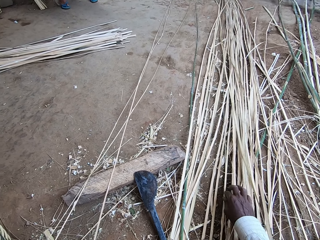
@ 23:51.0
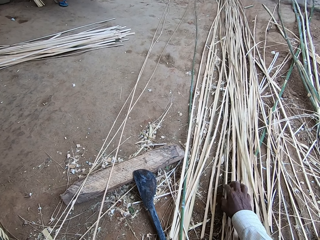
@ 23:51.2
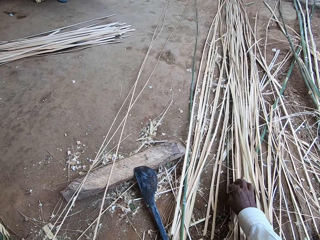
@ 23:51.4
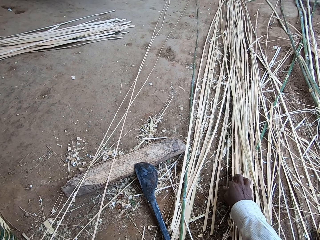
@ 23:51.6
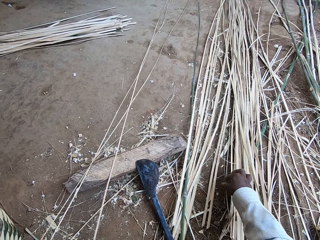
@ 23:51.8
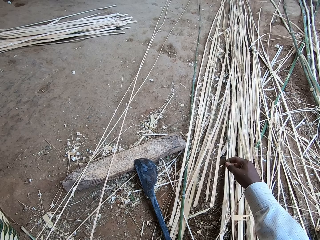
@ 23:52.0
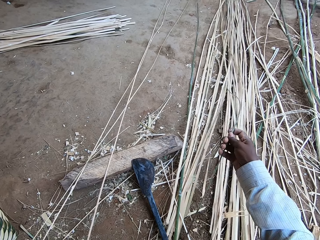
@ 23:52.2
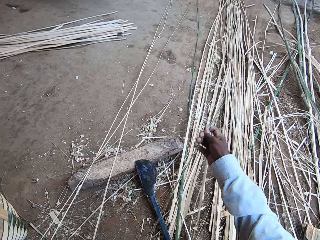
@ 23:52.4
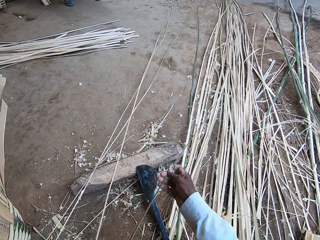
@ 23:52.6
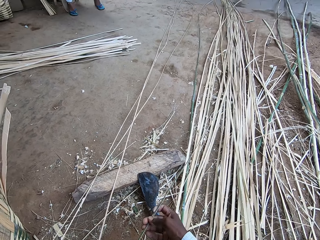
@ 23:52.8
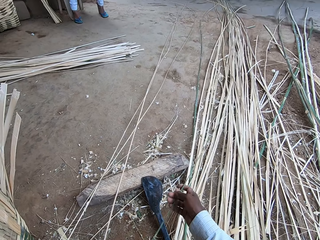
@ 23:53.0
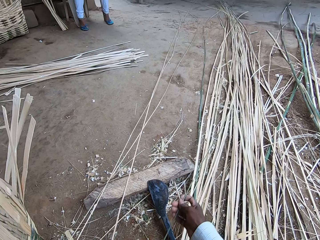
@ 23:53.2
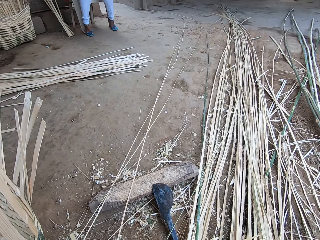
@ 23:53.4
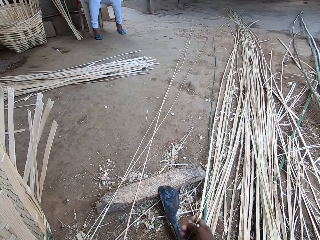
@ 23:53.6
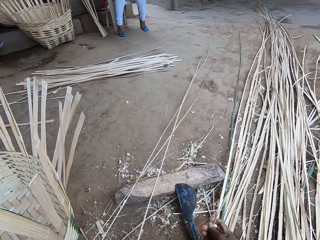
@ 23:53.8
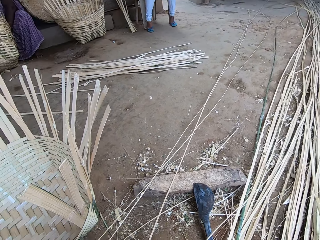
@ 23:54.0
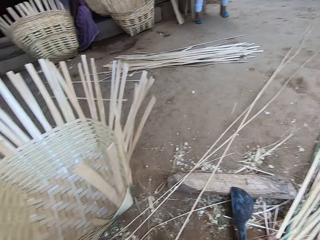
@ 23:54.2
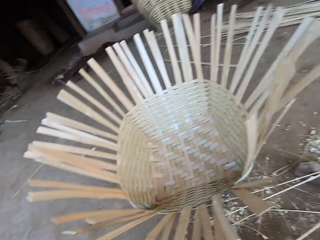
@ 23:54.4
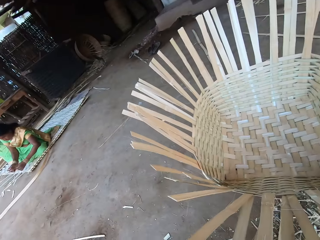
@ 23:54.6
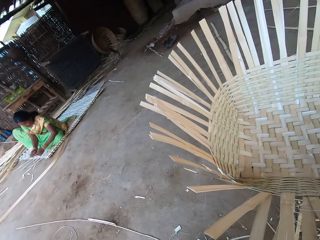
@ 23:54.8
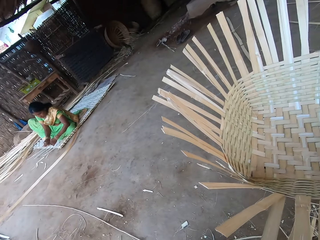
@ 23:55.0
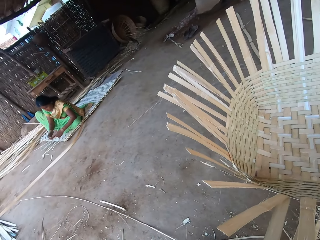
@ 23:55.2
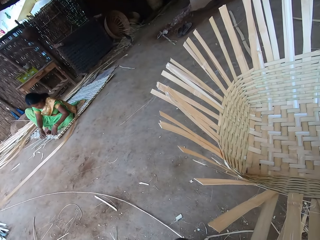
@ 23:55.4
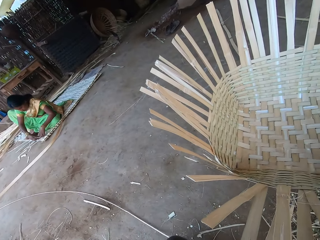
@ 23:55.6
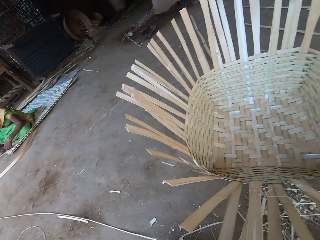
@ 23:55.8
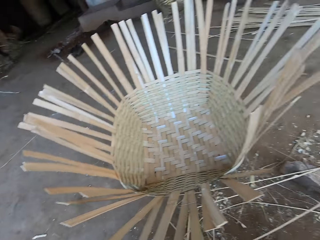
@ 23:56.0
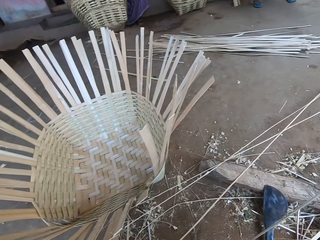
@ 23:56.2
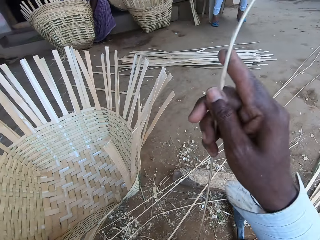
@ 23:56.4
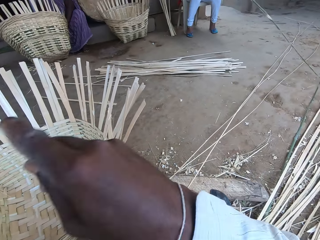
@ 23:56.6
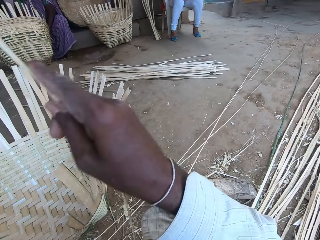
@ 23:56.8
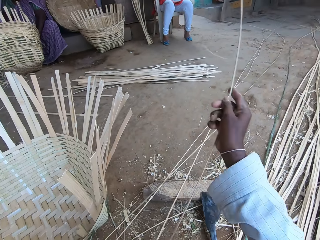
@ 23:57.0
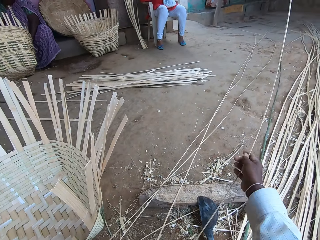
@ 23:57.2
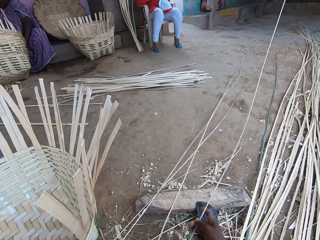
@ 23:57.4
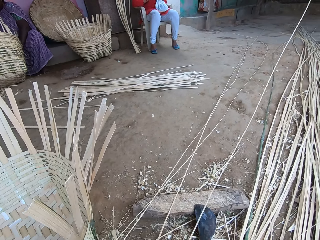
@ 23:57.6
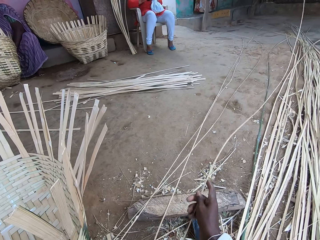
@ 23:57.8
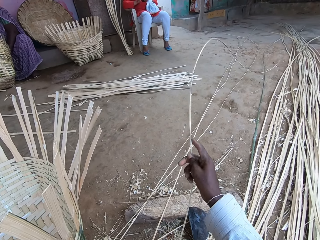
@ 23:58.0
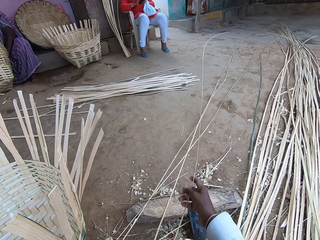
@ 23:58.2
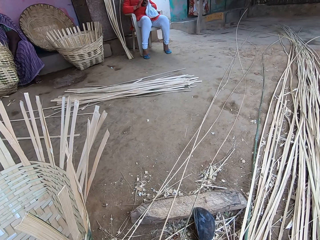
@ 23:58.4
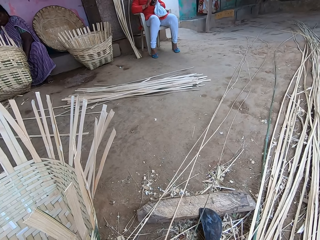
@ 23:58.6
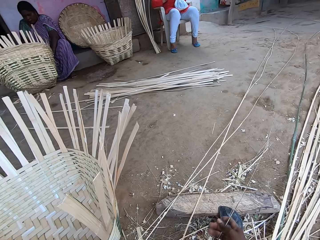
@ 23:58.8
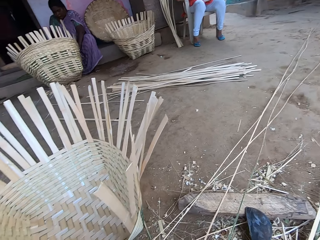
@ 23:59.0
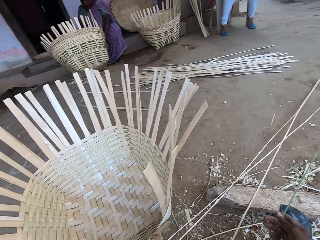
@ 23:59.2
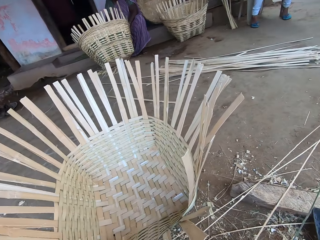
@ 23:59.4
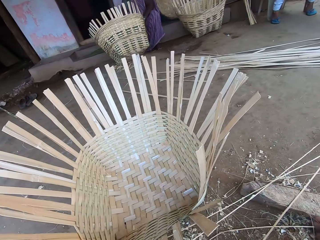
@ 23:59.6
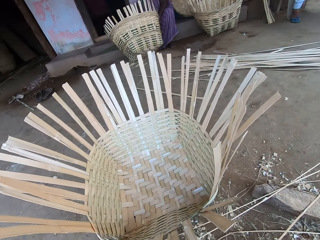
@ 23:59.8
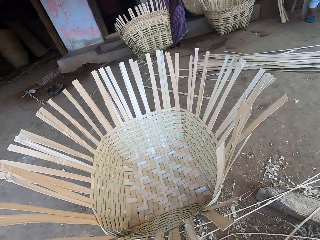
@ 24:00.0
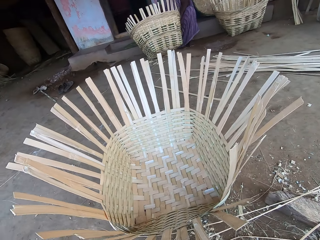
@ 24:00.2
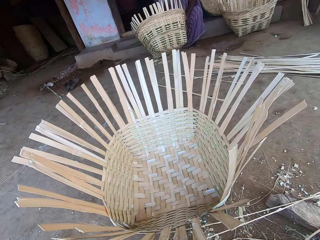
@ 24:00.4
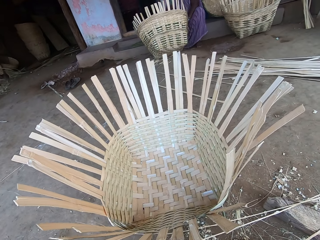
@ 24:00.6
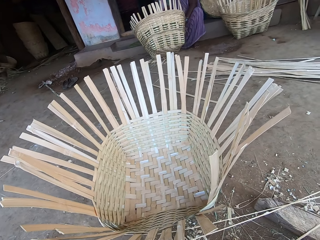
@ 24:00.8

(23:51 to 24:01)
The camera wearer picks a bamboo stick from the pile of bamboo sticks with his right hand. He draws the bamboo stick on the ground with his right hand. A woman weaves the mat on the ground with a bamboo stick in her hands. Another woman weaves a basket on the ground with her hands.

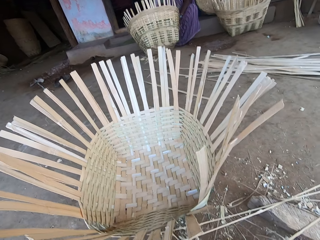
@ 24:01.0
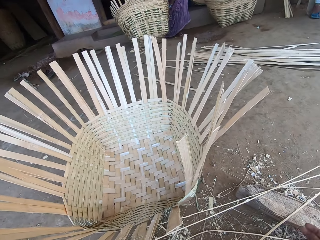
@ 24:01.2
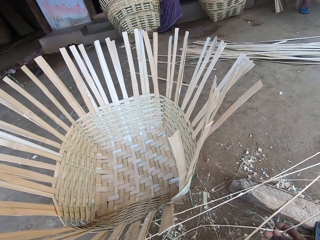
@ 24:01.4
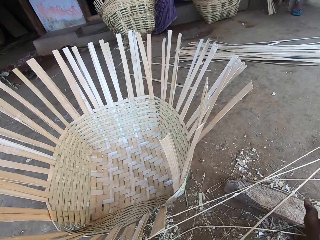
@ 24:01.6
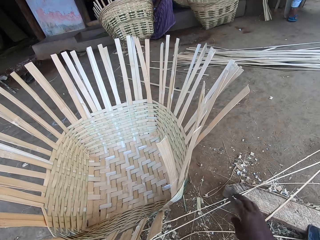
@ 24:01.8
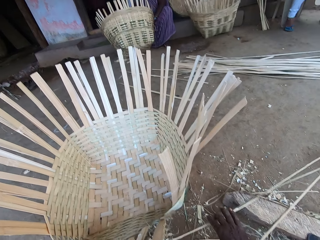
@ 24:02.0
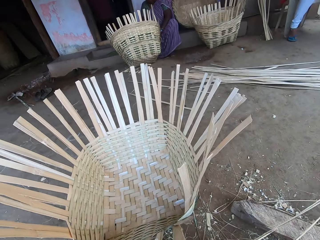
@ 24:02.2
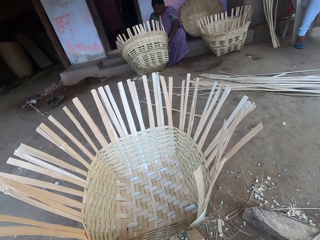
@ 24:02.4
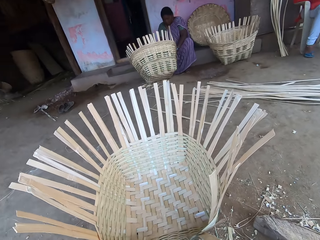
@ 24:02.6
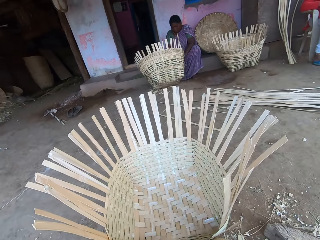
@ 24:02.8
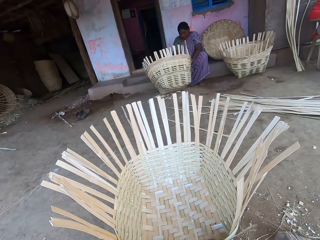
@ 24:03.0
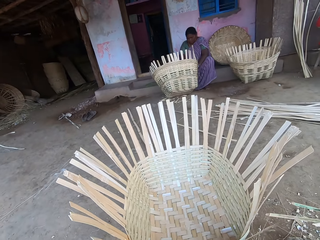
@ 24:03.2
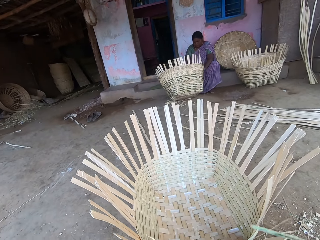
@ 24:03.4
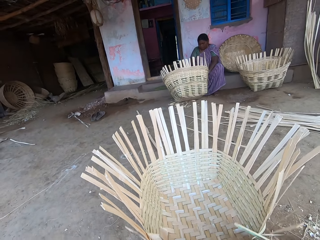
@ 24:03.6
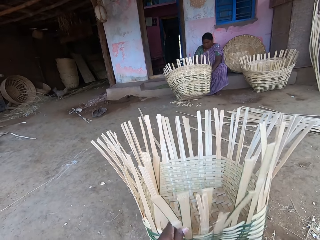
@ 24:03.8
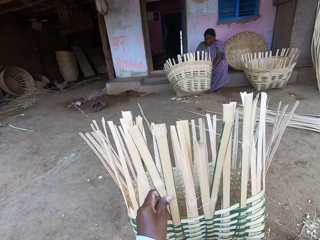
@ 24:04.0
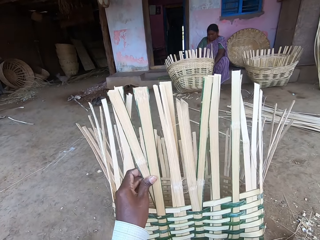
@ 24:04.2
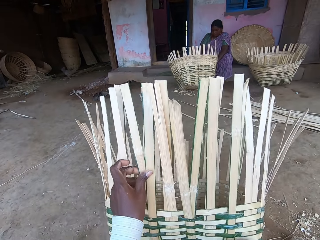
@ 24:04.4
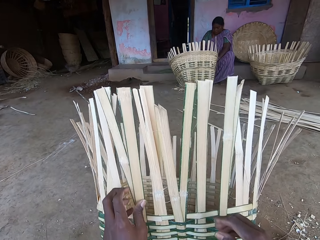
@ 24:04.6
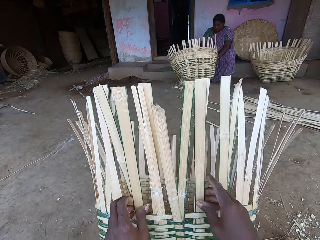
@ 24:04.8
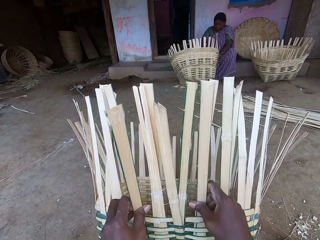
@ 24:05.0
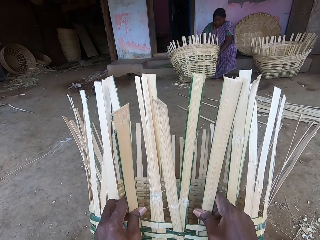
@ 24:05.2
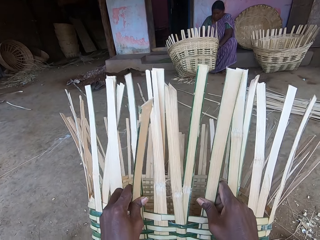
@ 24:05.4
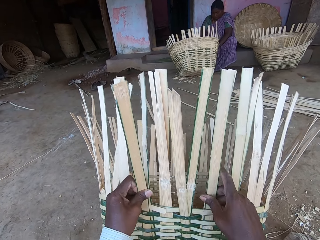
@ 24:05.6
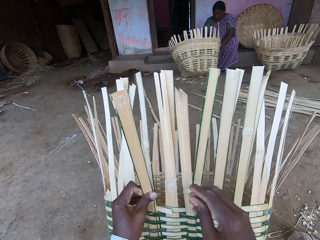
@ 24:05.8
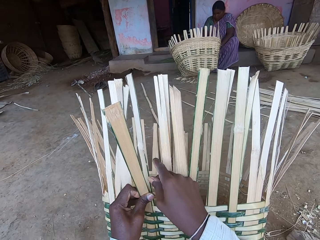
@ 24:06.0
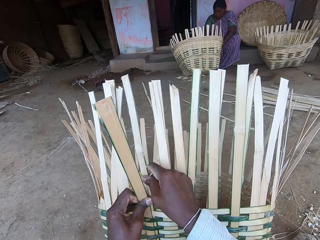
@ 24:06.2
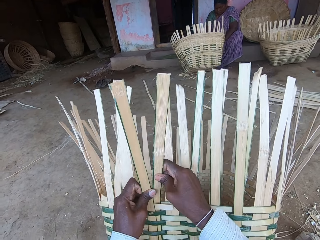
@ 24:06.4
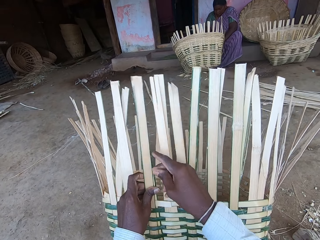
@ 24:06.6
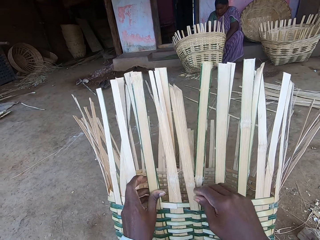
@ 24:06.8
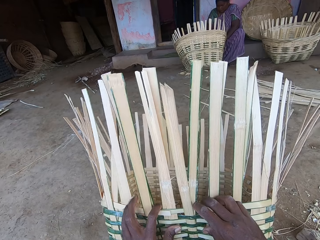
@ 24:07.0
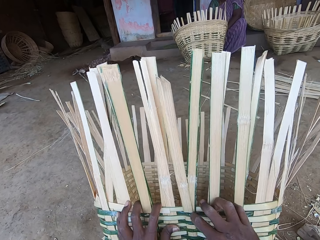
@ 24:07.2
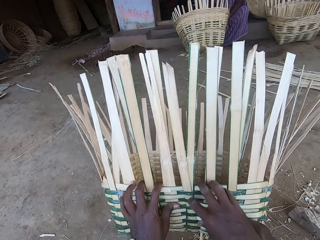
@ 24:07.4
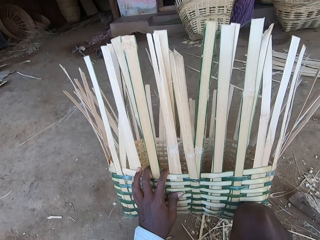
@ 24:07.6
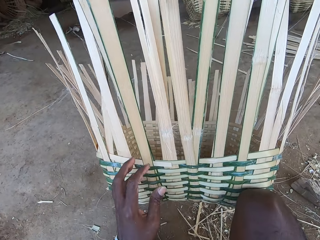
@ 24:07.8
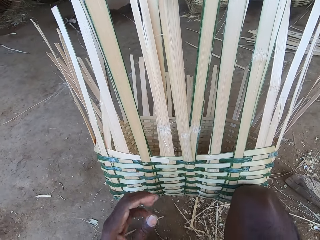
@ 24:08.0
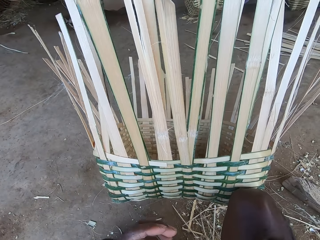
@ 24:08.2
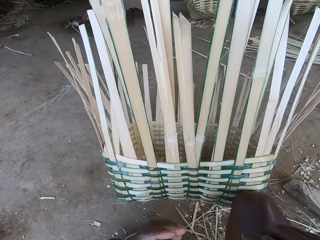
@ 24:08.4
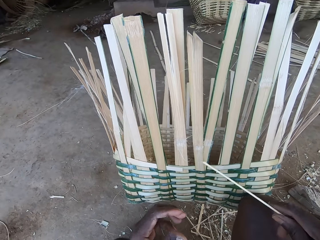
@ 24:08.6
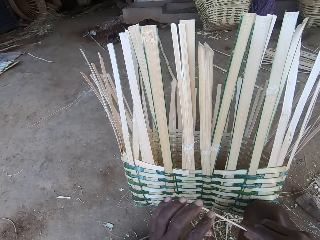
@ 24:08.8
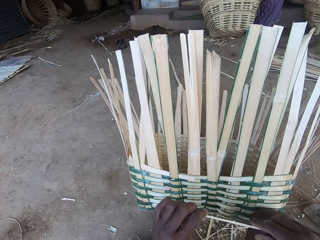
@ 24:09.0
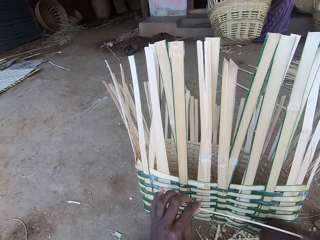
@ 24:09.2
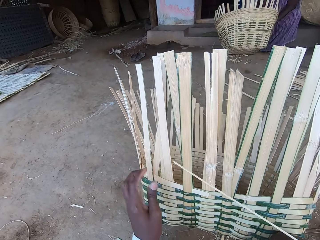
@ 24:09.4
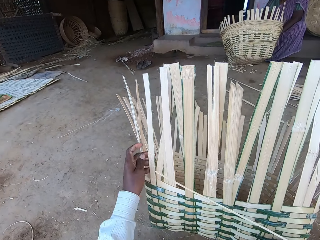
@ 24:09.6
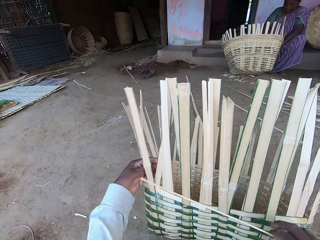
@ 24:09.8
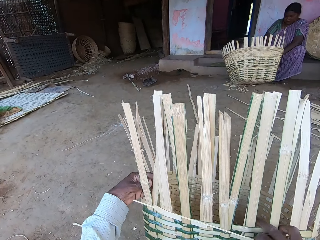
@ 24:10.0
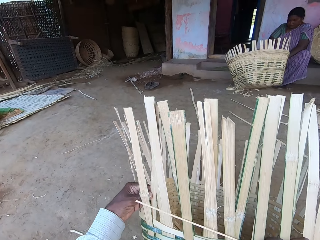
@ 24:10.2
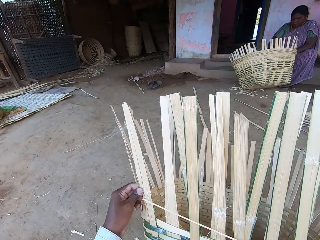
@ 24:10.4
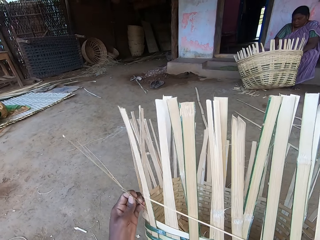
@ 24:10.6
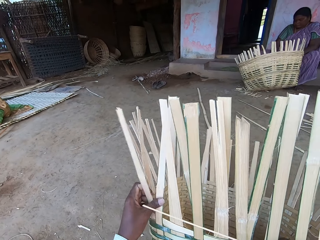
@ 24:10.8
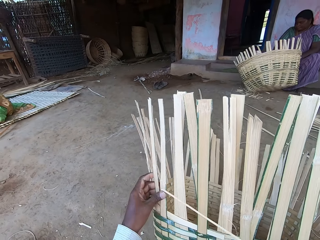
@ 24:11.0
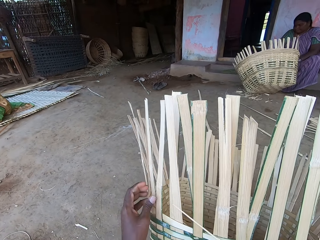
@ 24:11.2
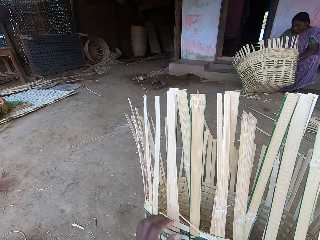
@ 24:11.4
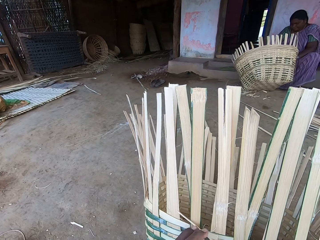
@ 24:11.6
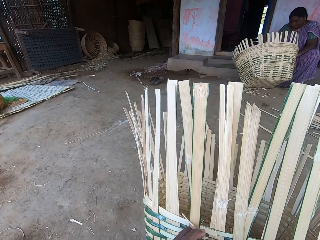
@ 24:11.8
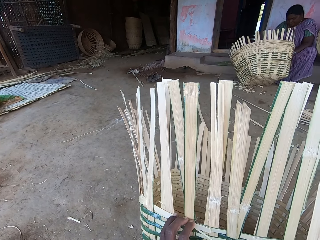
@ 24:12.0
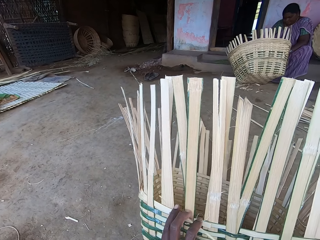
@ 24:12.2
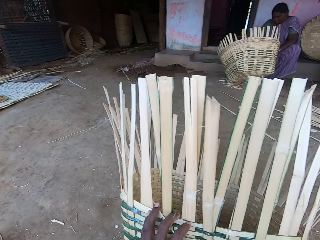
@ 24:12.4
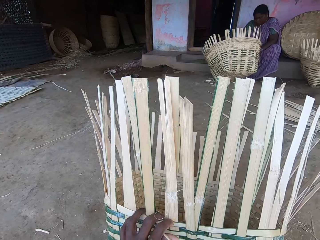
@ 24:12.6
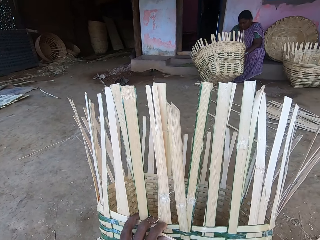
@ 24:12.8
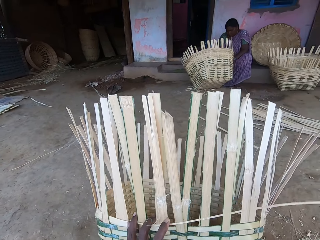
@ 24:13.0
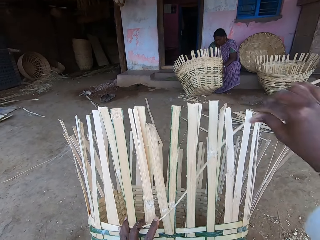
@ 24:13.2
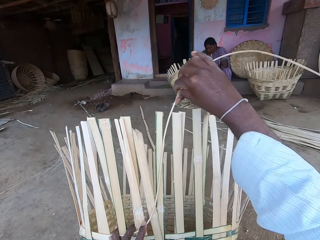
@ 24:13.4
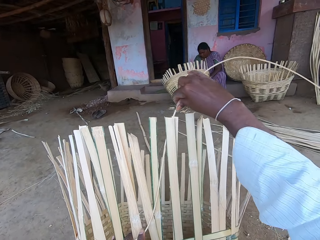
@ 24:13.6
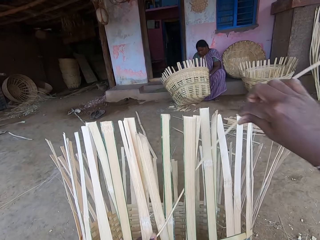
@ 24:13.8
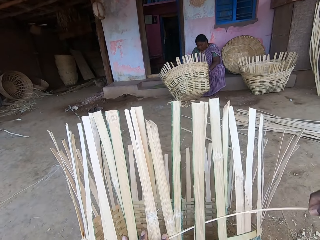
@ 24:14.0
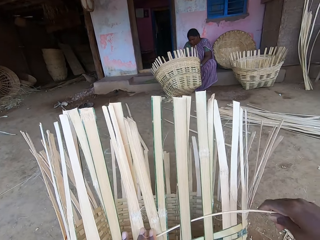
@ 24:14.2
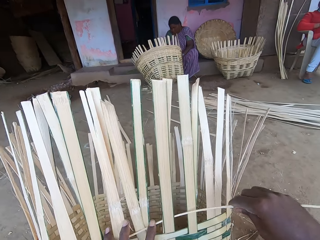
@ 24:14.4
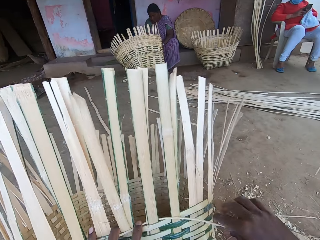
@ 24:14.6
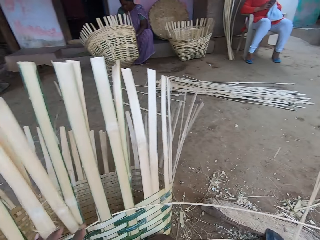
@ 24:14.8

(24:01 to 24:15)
The camera wearer picks the bamboo sticks from the wooden plank with his right hand. He lifts a basket from the ground with his left hand. He adjusts the bamboo sticks on the basket with both hands. He weaves the basket. He presses the basket with both hands. He stretches the bamboo stick in his right hand with his left hand. He adjusts the bamboo sticks on the basket with his left hand. He weaves the basket with the bamboo stick in his right hand.
